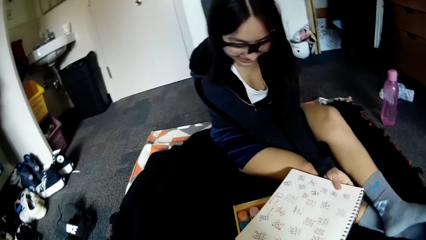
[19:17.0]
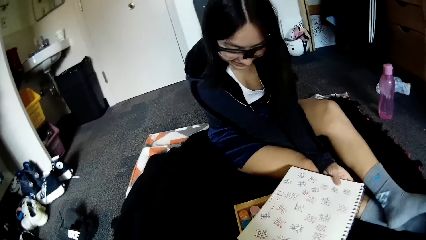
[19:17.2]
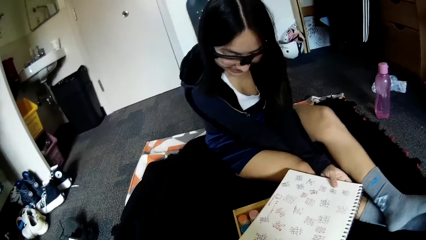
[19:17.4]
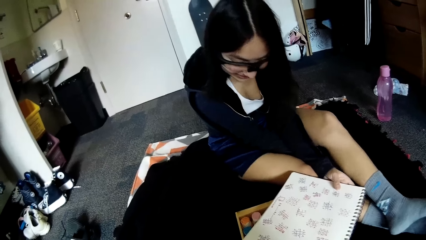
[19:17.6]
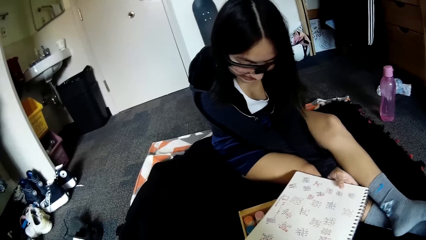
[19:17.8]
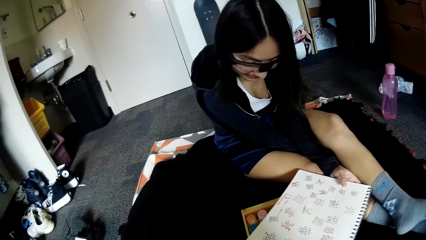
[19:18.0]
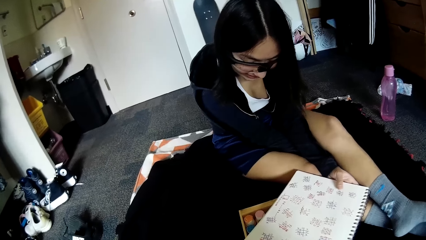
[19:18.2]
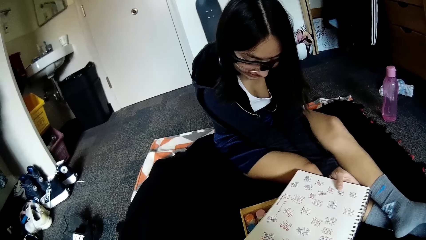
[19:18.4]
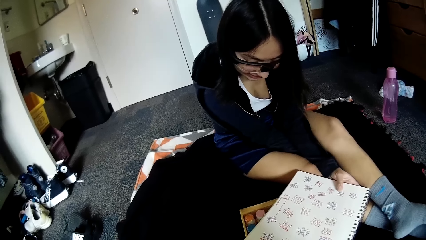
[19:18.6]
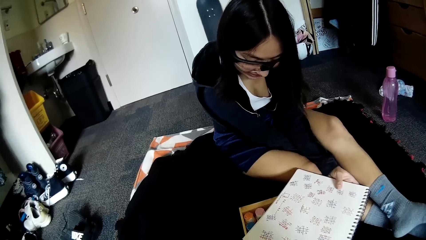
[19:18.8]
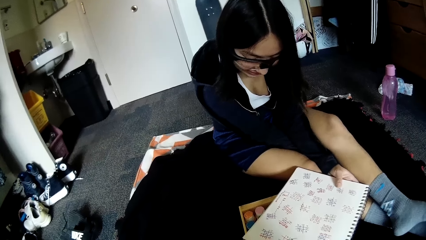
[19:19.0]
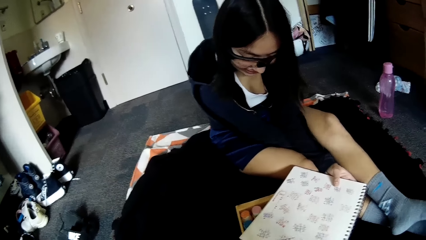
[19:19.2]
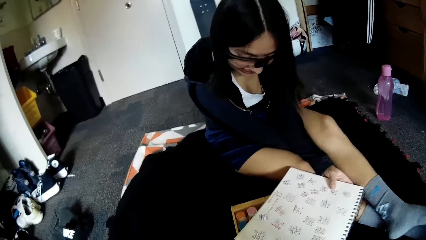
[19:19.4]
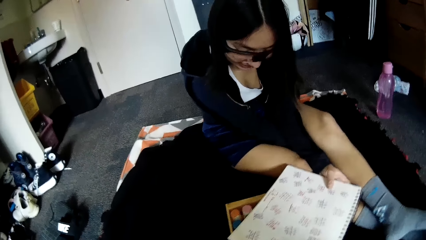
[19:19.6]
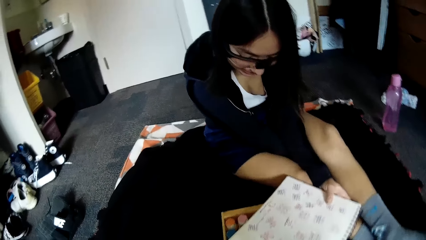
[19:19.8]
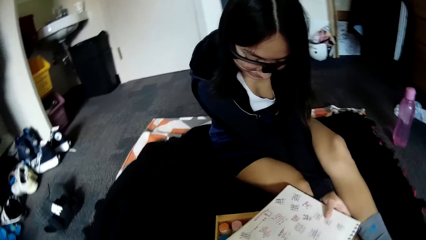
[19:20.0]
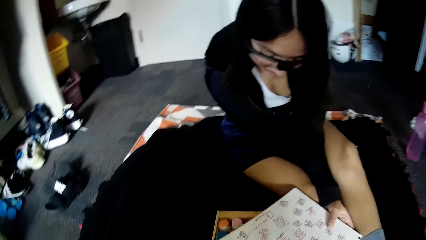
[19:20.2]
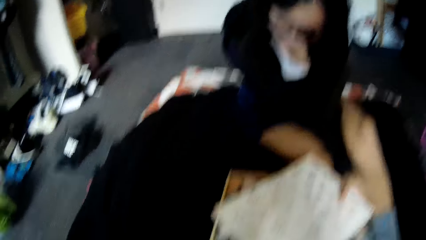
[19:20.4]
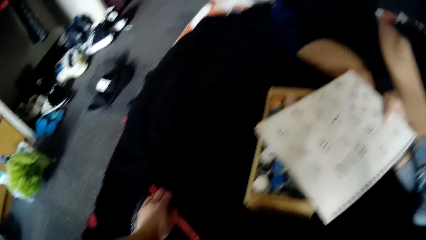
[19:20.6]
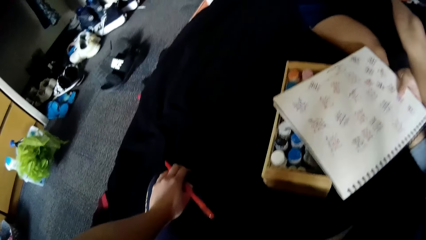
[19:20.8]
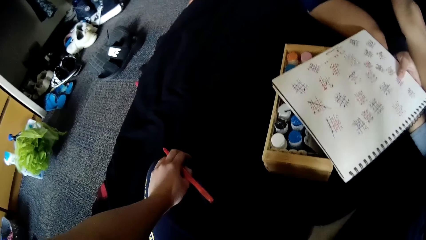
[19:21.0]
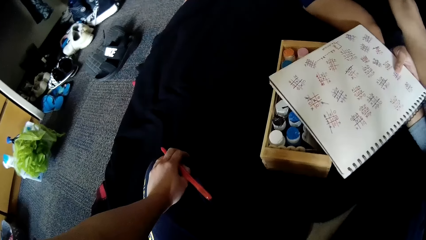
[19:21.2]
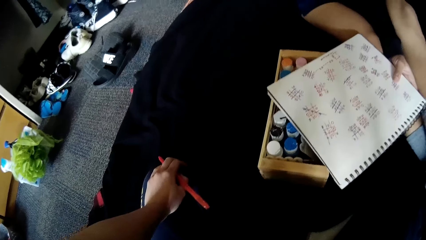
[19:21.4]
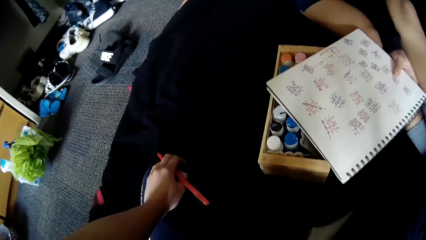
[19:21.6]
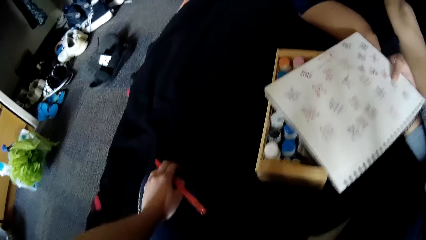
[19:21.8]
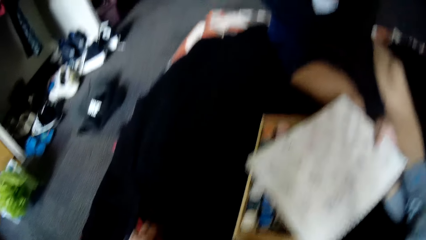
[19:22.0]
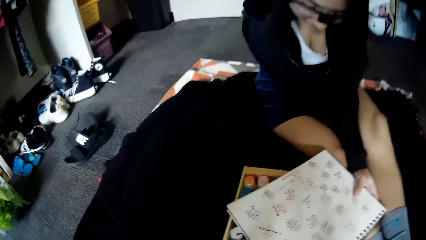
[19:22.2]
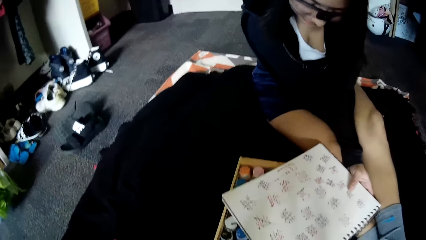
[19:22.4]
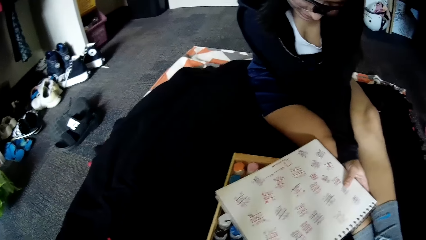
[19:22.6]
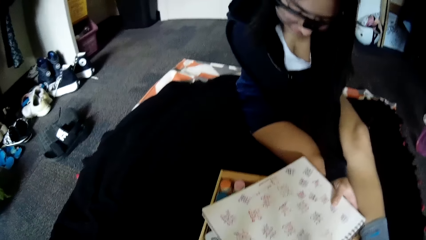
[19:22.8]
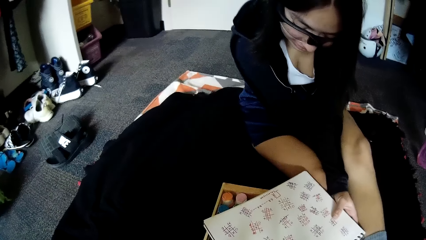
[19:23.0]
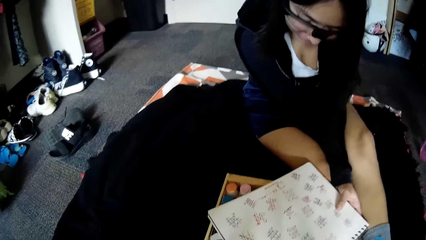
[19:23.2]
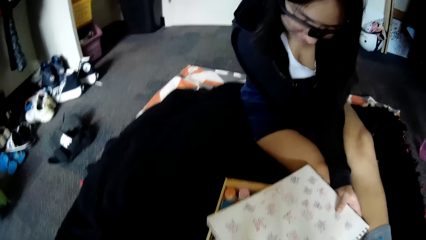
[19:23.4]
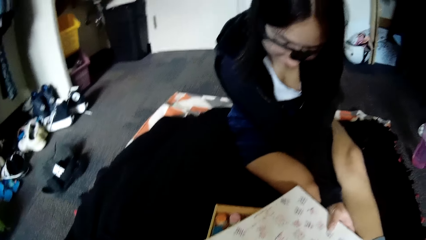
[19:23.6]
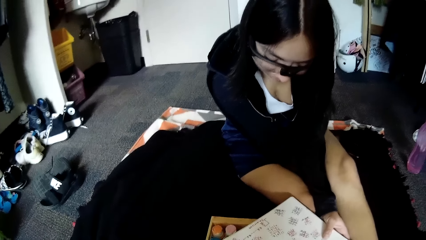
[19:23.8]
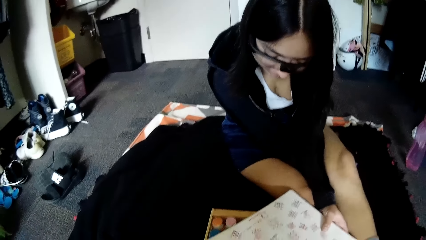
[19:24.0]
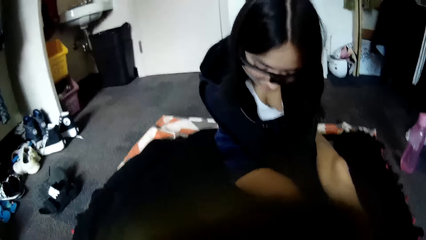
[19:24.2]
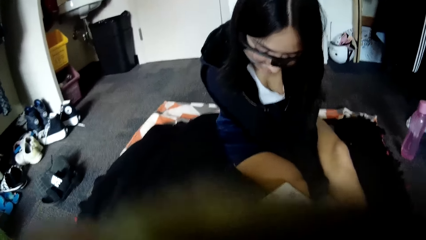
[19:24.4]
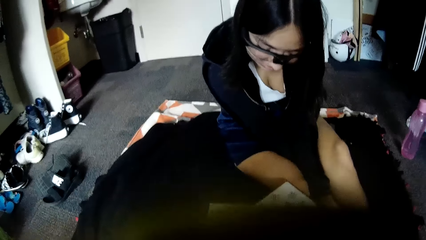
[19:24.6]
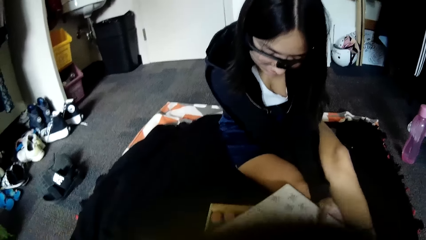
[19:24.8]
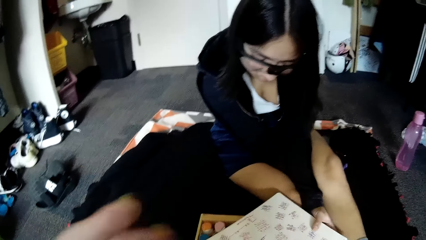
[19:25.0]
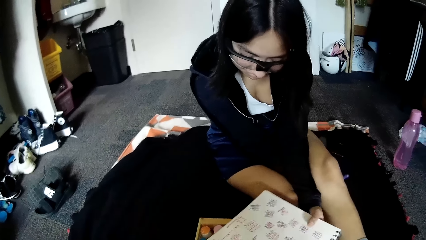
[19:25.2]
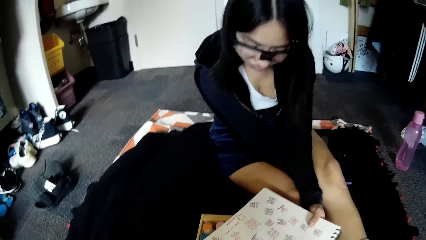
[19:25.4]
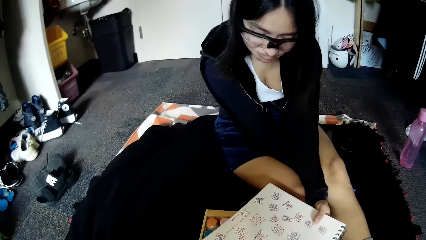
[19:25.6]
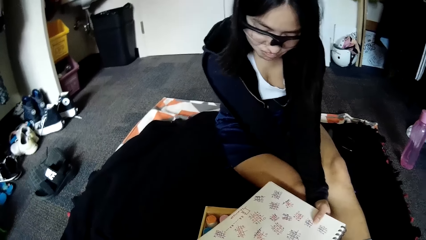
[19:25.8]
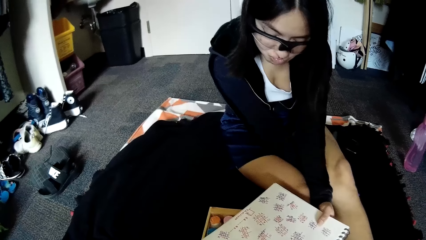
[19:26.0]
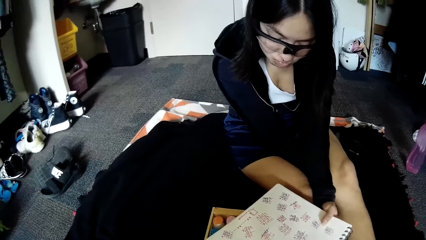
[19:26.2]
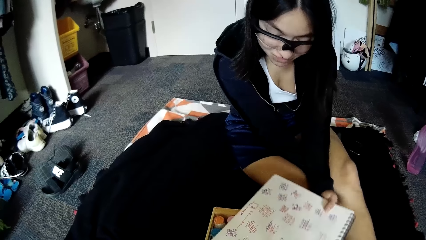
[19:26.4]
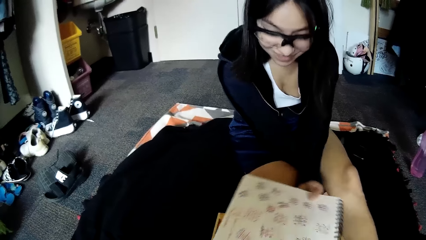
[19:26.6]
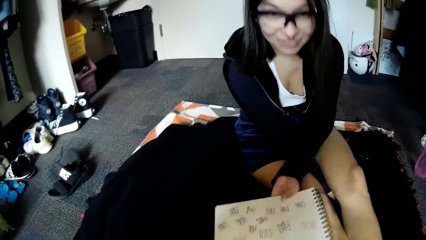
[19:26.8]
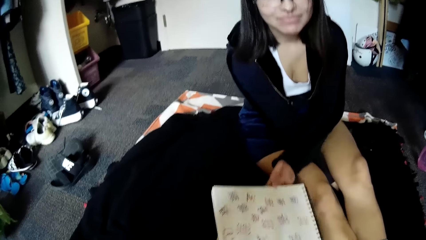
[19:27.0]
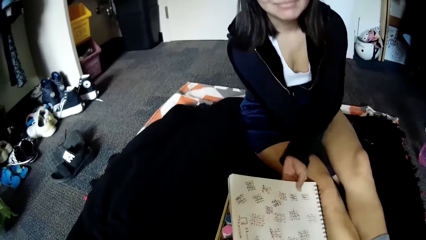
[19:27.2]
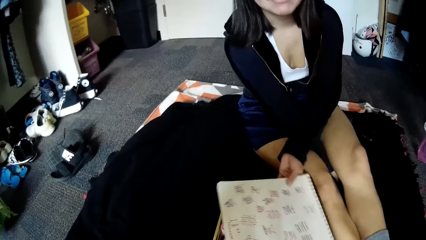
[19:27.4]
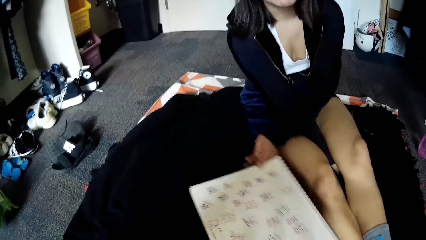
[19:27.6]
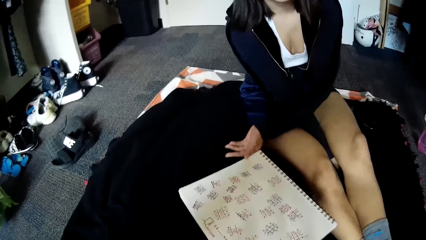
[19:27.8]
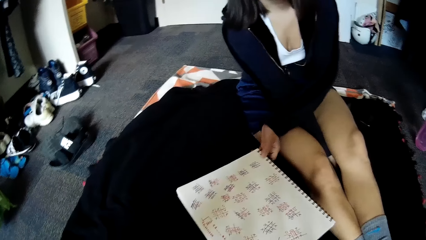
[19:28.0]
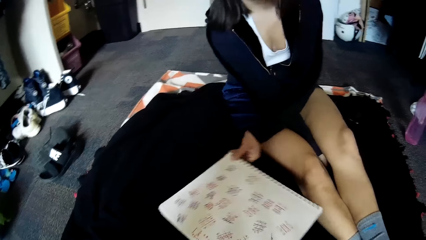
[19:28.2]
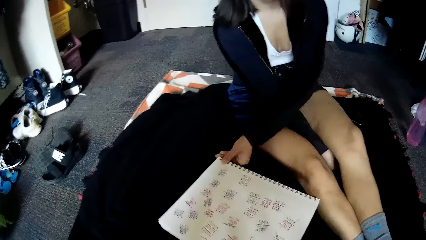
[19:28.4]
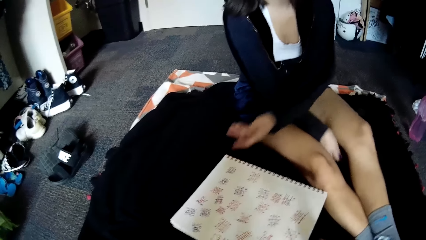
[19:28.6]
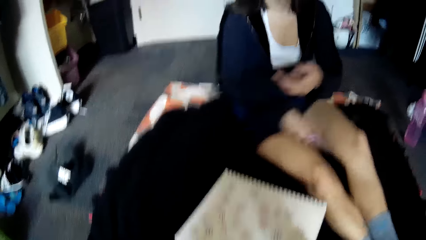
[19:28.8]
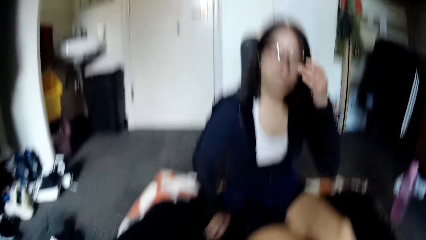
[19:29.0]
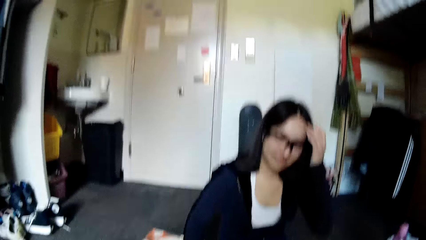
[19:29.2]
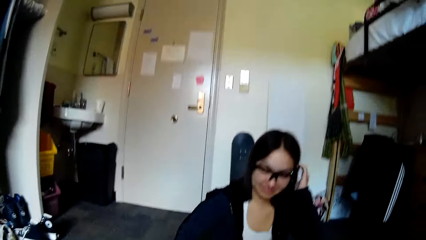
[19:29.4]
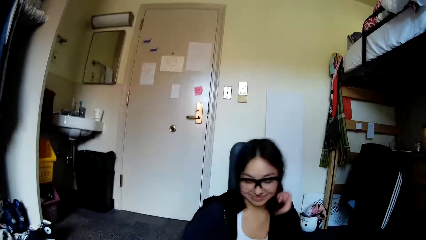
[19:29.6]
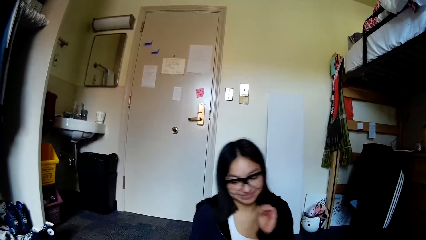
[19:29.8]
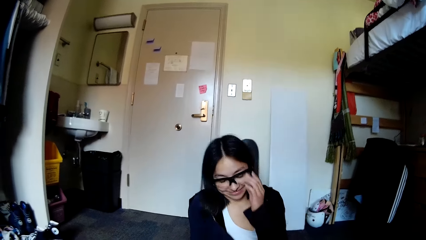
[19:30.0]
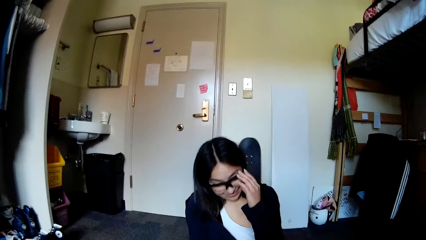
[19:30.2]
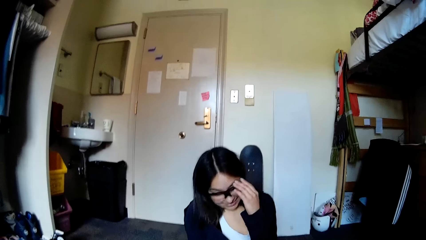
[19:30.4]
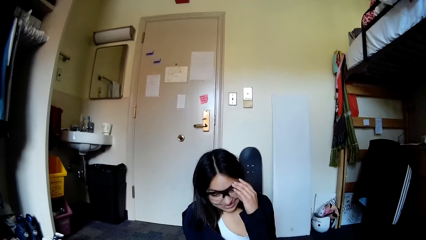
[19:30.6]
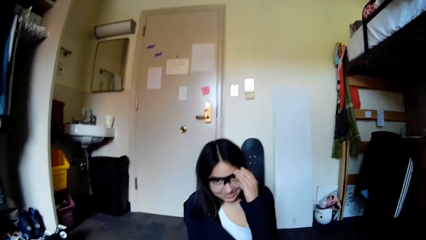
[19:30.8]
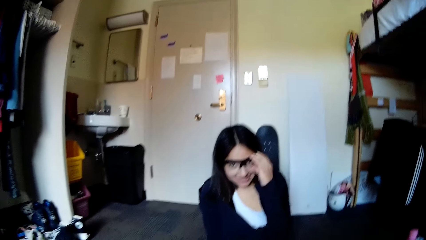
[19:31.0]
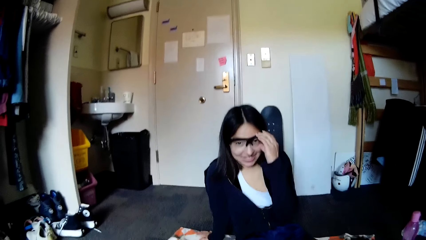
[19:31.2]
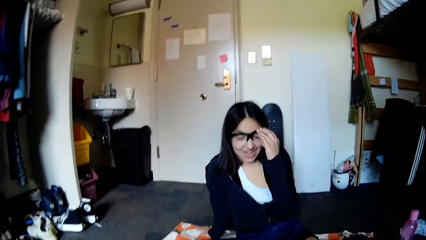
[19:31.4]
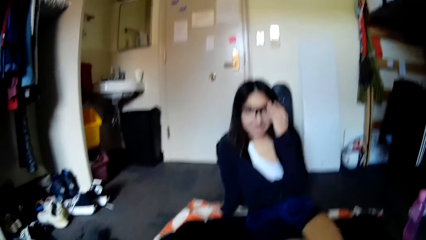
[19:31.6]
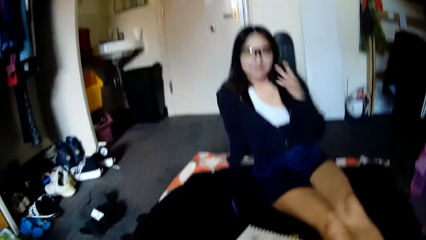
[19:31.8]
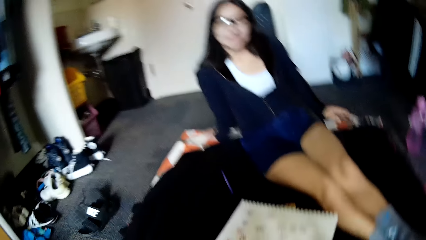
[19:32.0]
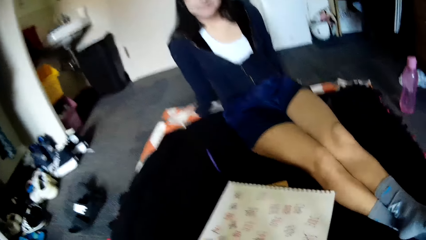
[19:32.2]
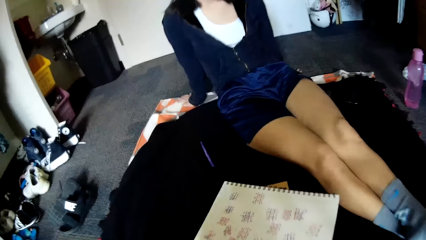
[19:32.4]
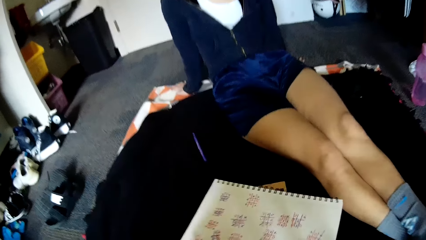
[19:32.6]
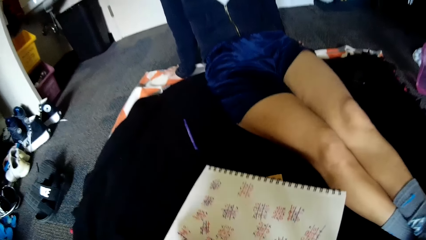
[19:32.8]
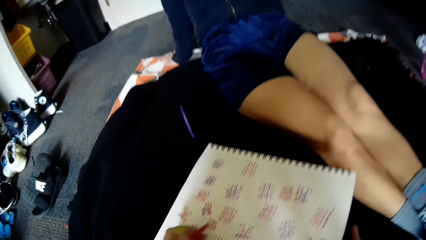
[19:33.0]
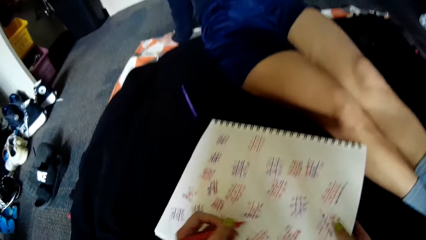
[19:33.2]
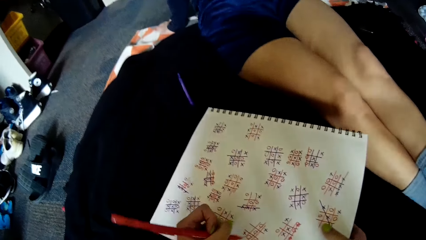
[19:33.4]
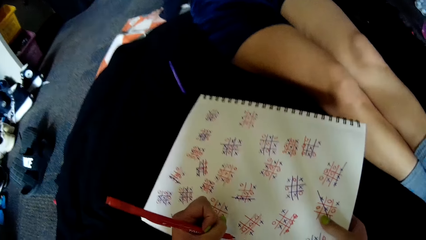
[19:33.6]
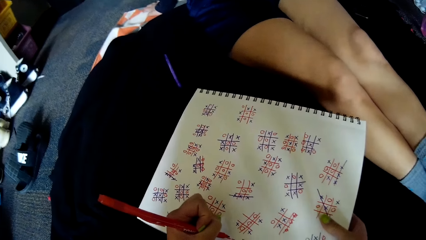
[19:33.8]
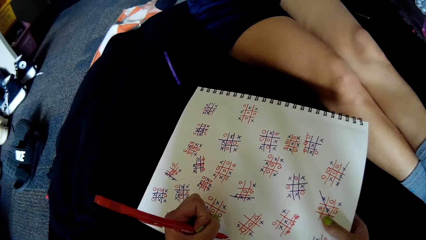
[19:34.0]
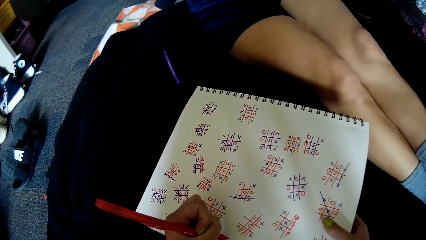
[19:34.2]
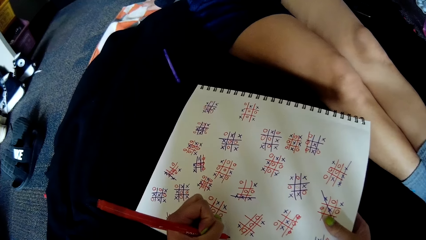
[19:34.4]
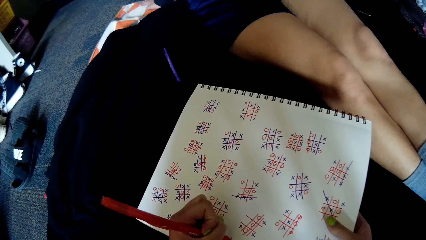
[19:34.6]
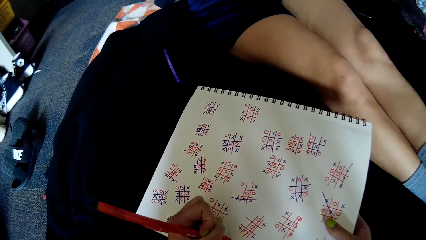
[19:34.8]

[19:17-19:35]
A woman grabs the notepad with her left hand. The woman looks in the book. The camera wearer holds the pen in her hand. The woman turns the notepad towards the camera wearer with her left hand. The woman removes her hand from the book. The camera wearer speaks to the woman. The woman speaks to the camera wearer. The camera wearer grabs the right side of the notepad with her right hand. She writes on the notepad with the pen in her left hand.
